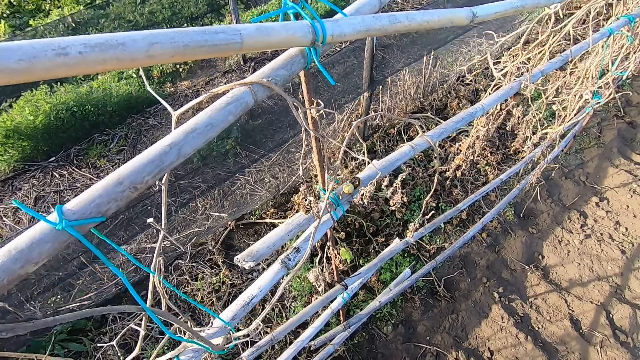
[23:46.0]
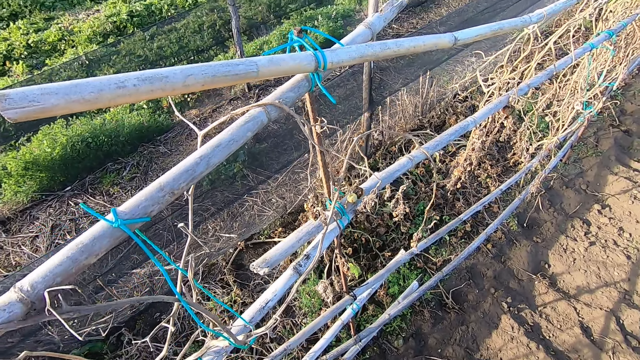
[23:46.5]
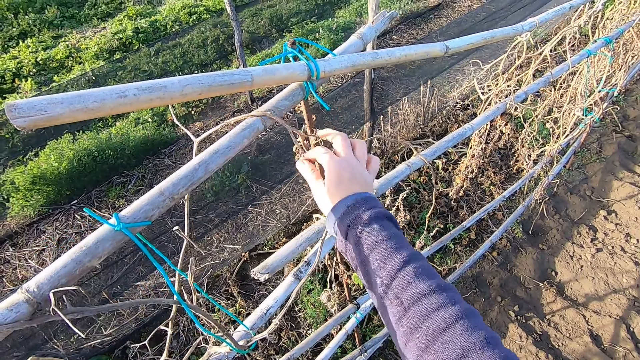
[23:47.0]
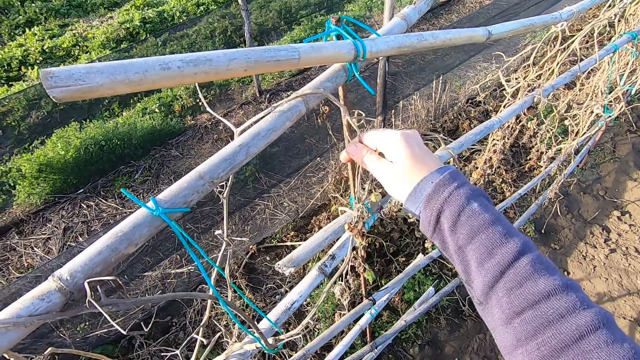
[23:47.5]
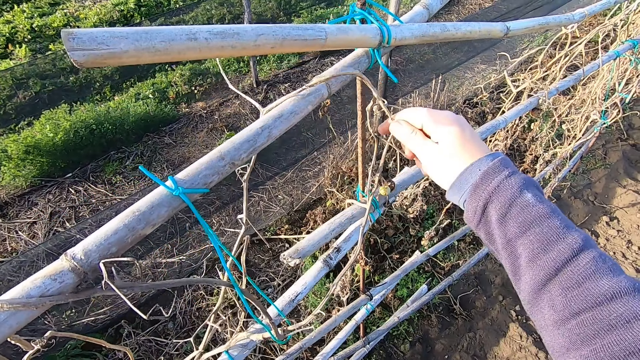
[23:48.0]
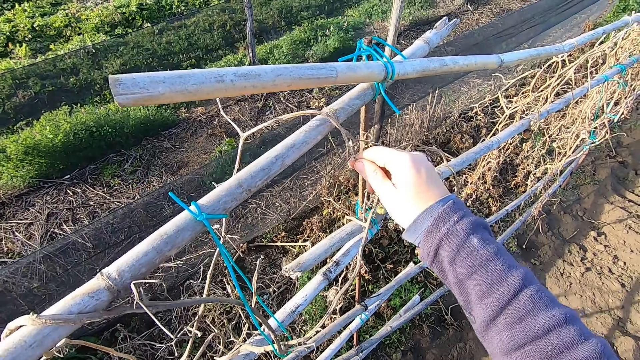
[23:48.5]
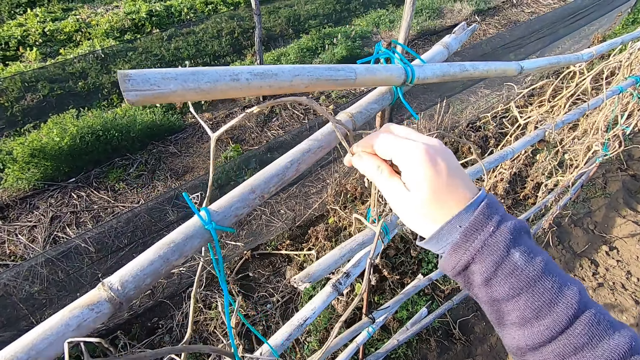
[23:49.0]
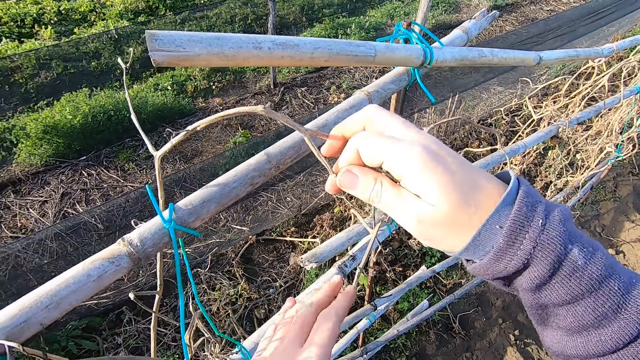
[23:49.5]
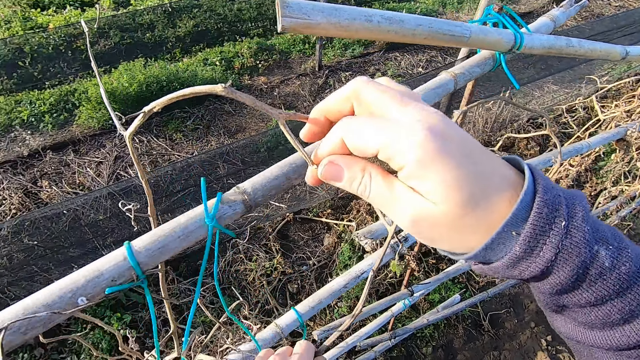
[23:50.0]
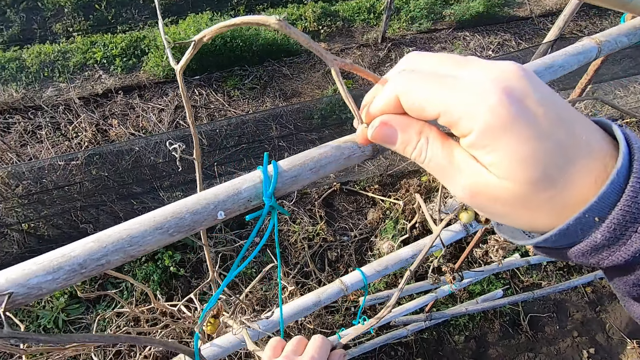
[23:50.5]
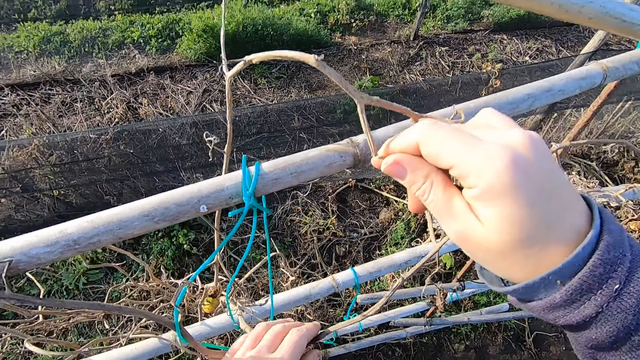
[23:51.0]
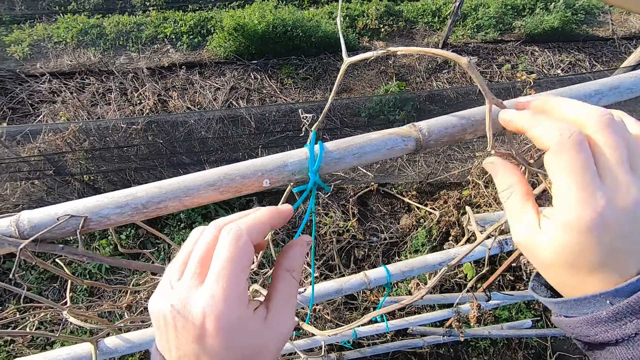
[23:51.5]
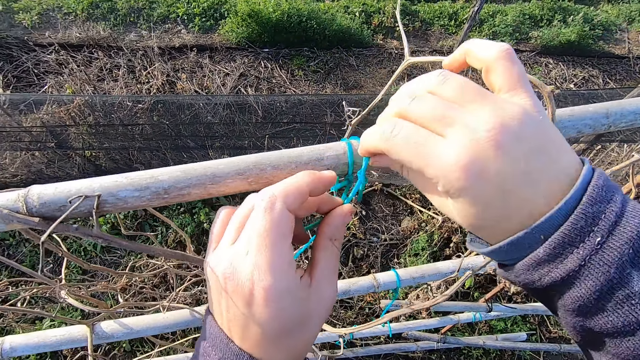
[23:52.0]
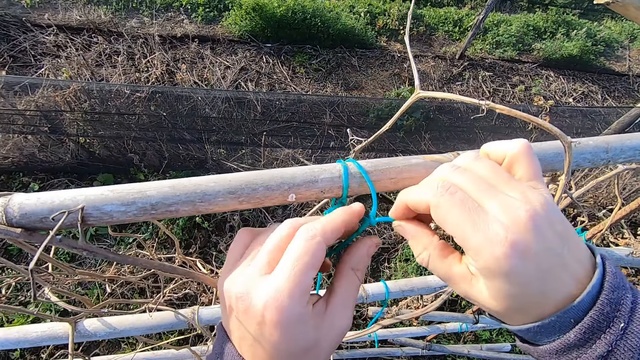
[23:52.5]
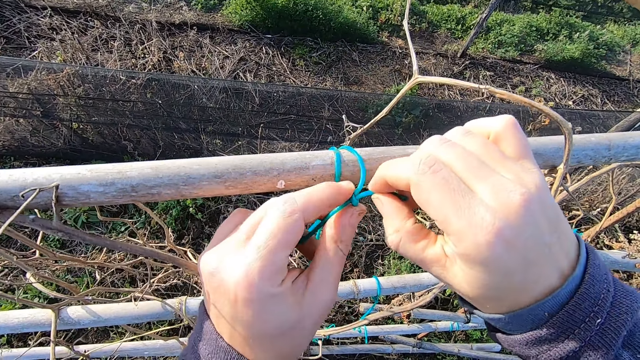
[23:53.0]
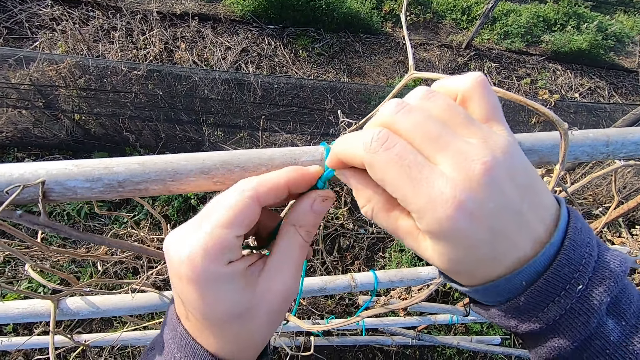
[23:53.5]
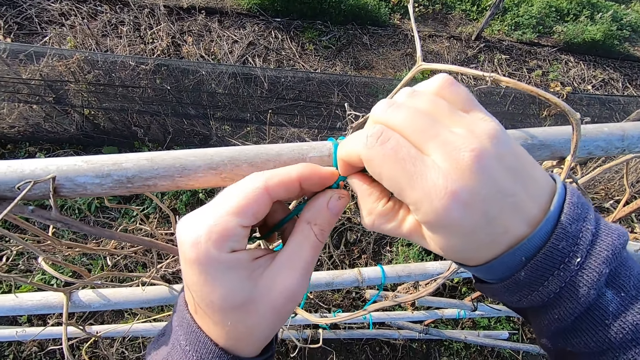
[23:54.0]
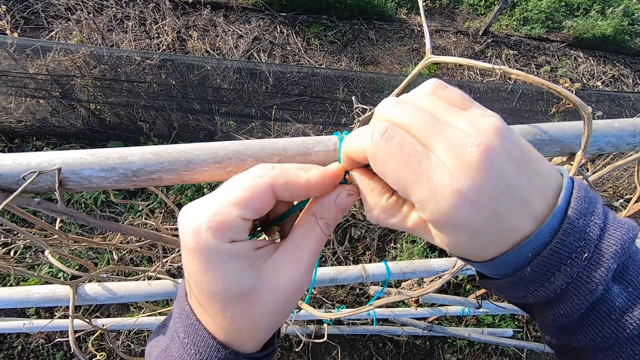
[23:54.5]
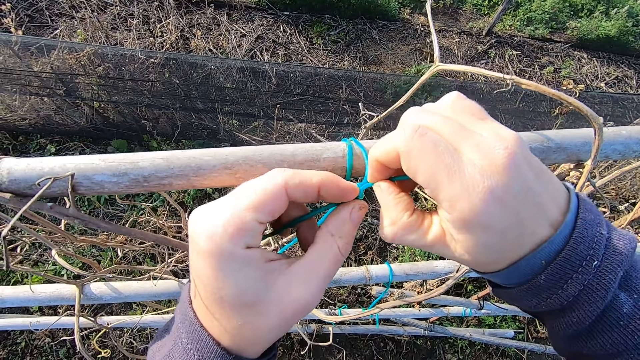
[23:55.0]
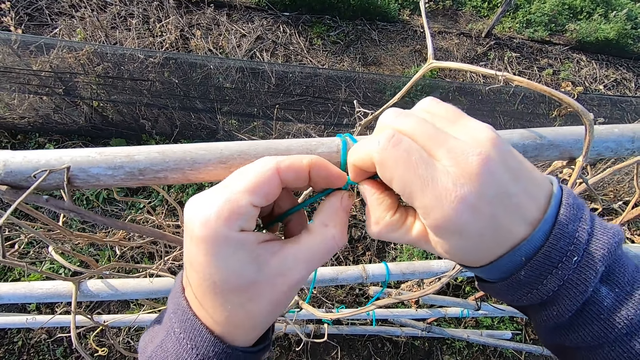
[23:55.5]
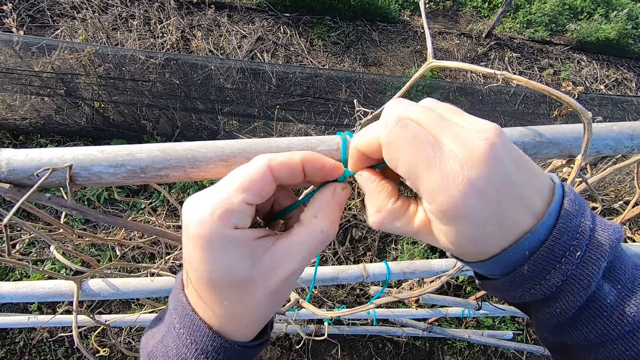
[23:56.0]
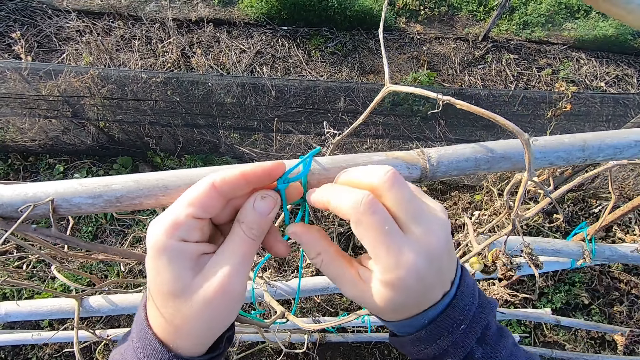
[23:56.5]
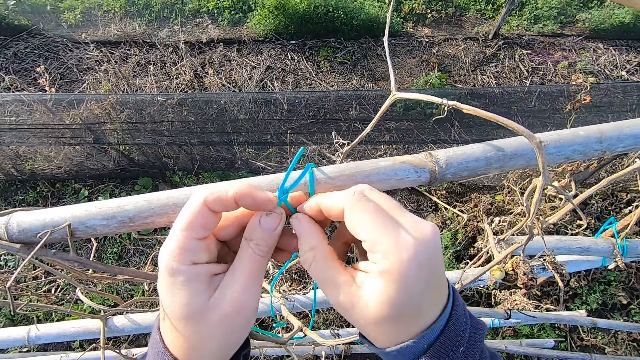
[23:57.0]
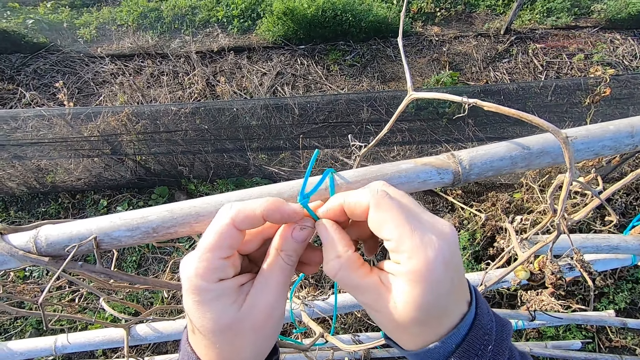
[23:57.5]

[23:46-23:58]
The camera wearer drags a dry plant over the bamboo fence. They push the plant. They untie a rope from the bamboo fence.

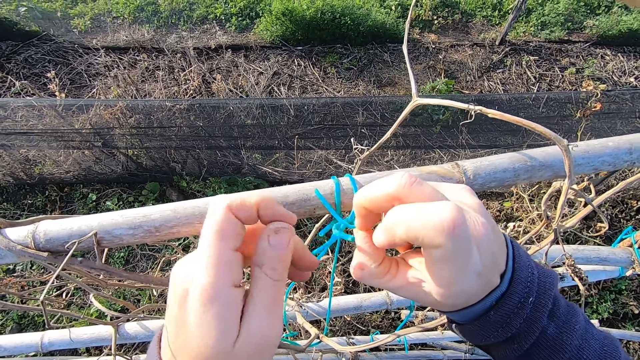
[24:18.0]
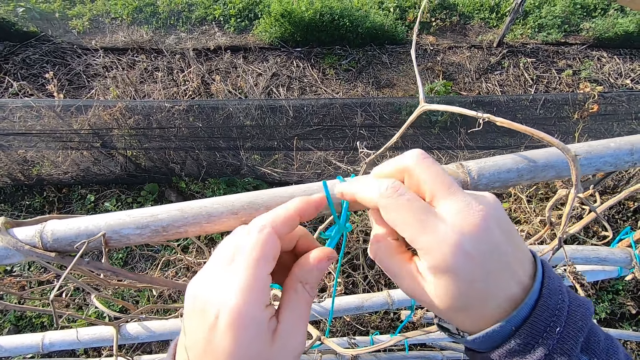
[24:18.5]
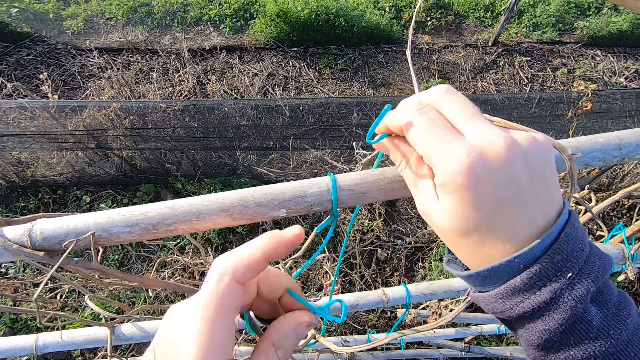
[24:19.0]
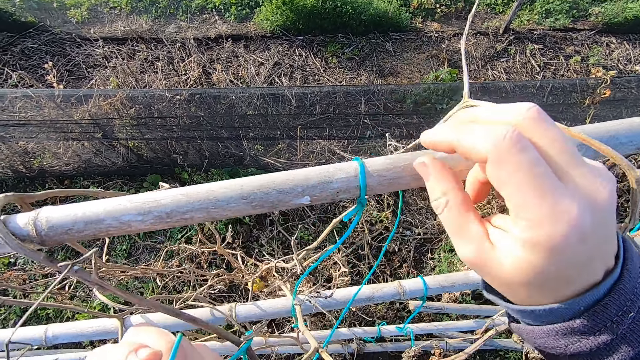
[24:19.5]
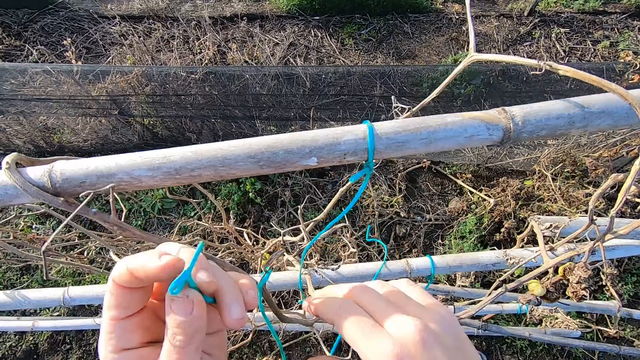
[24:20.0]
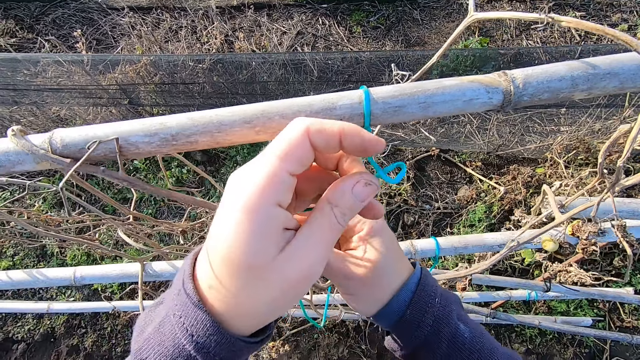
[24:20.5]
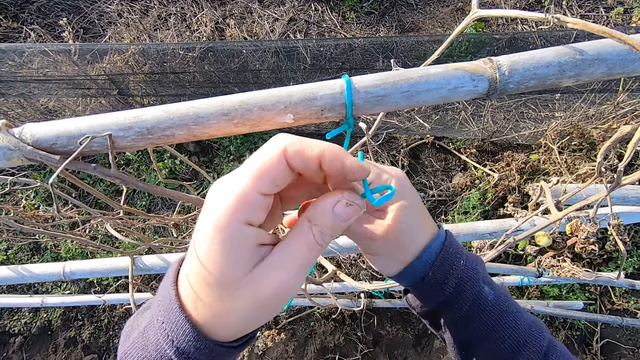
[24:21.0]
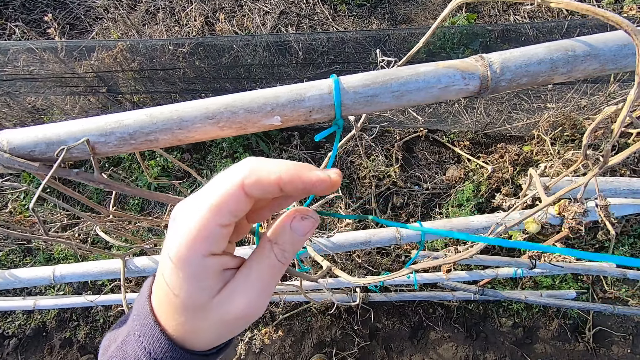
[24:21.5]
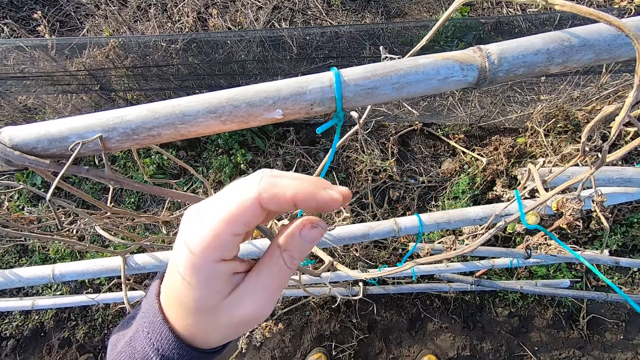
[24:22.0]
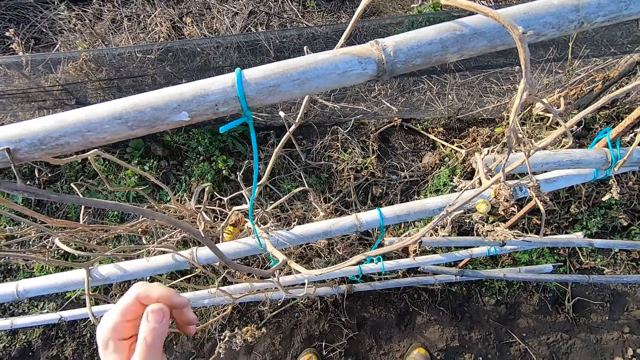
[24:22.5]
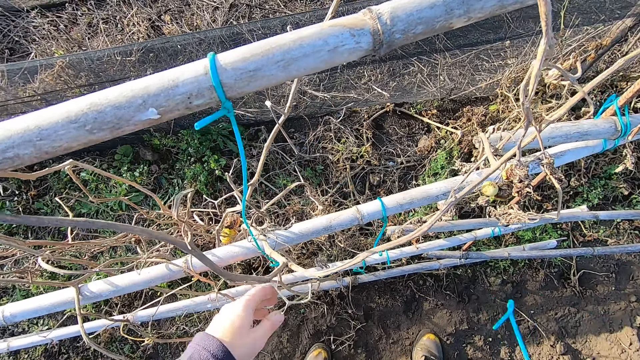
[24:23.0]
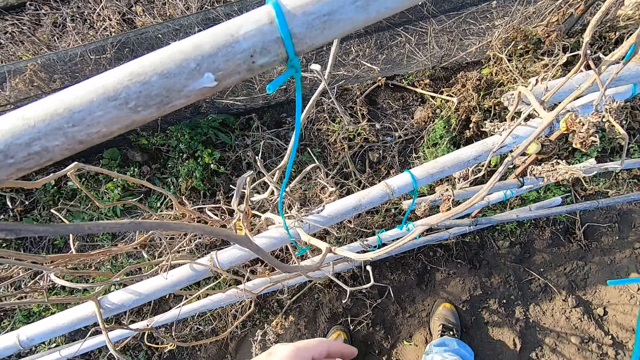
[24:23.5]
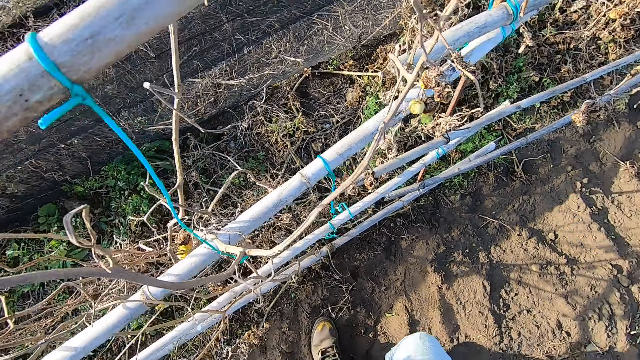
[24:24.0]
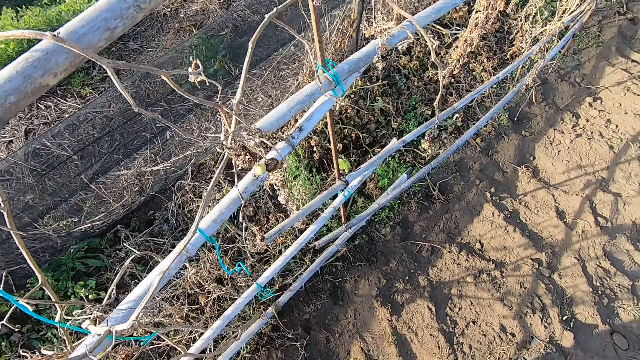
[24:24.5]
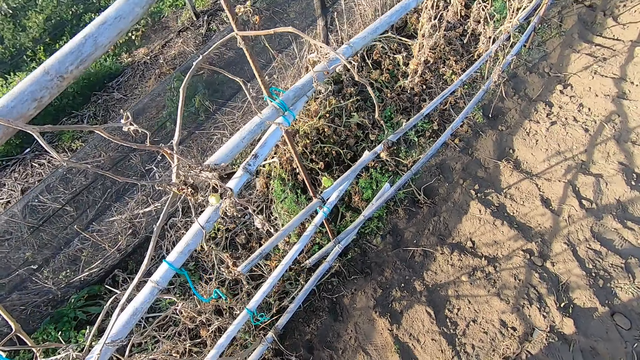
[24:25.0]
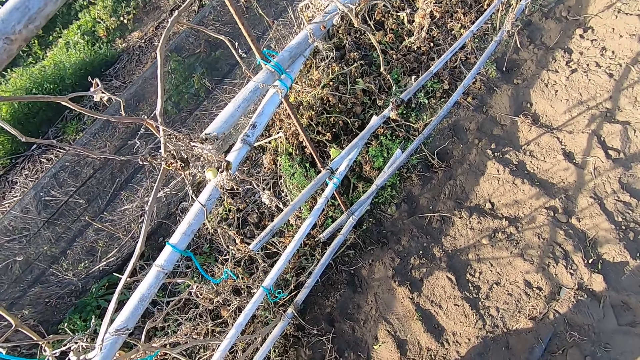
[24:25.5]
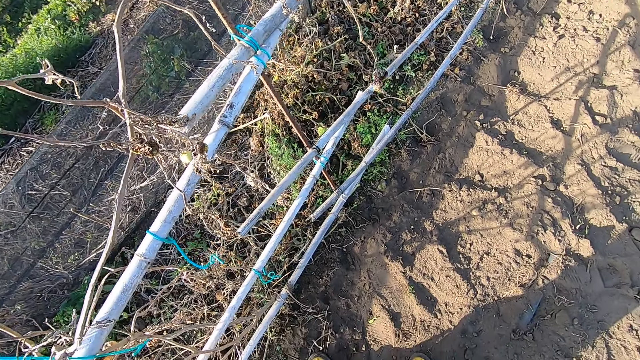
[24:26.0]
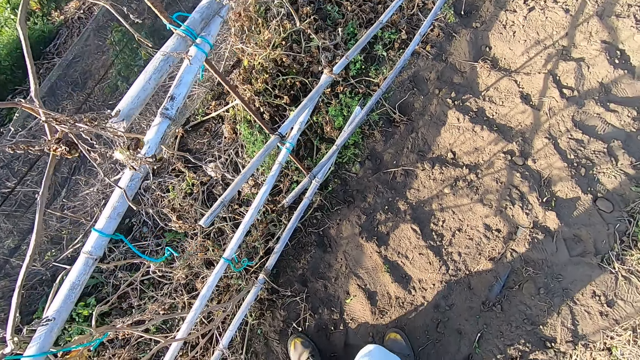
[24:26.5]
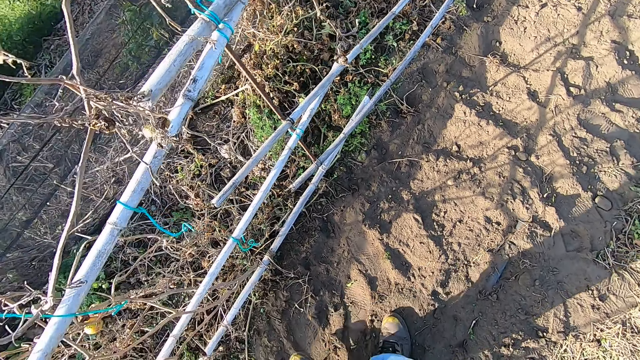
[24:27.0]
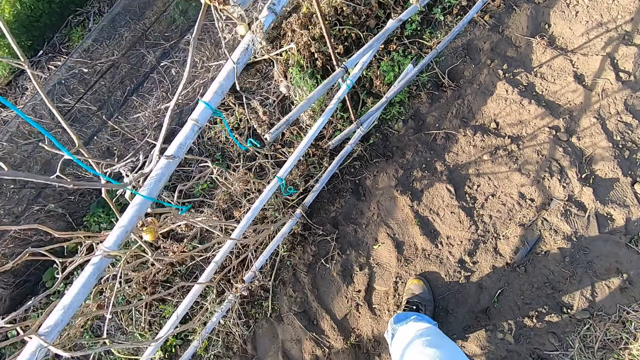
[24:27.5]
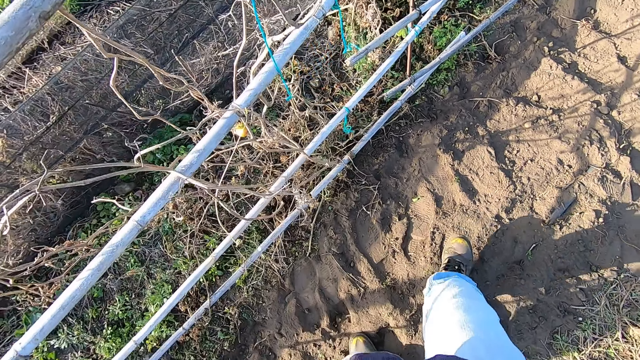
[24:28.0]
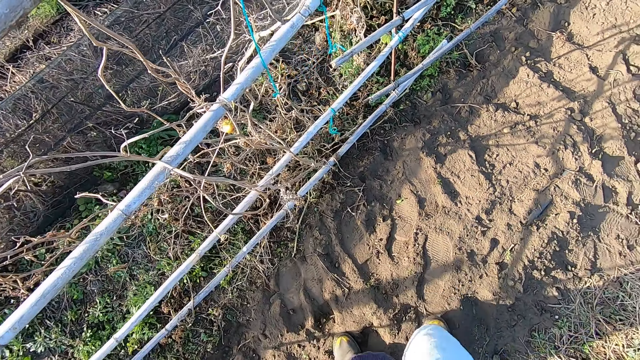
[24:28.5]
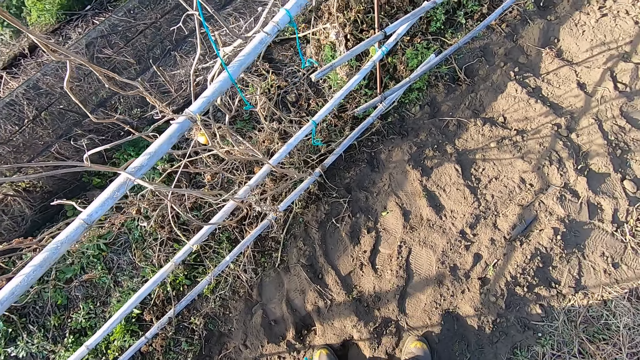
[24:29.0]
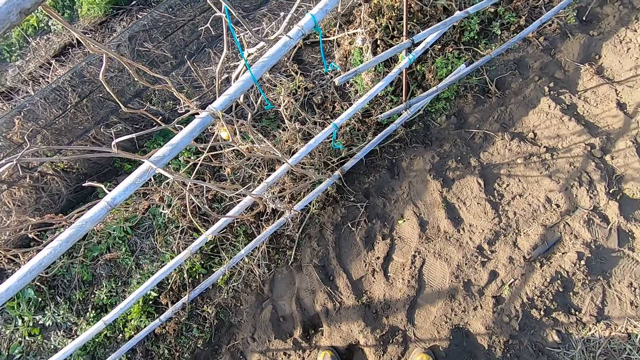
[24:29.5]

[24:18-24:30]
The camera wearer drags the rope out from the bamboo fence. They turn around. They look around.
